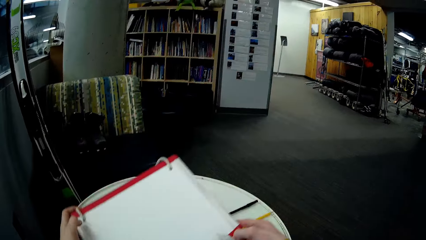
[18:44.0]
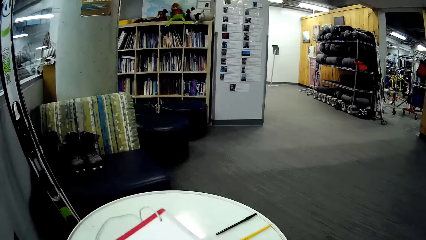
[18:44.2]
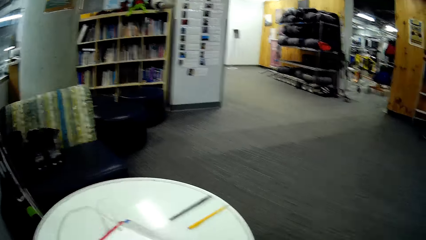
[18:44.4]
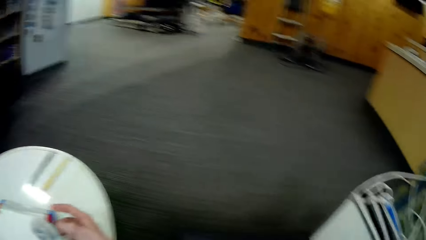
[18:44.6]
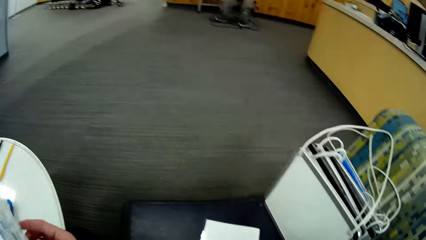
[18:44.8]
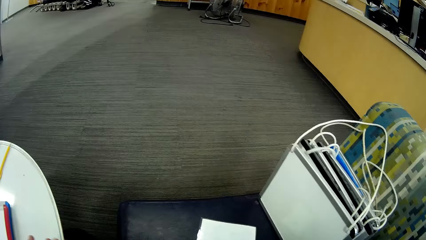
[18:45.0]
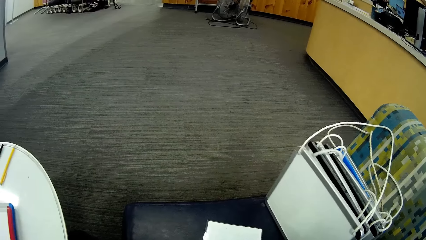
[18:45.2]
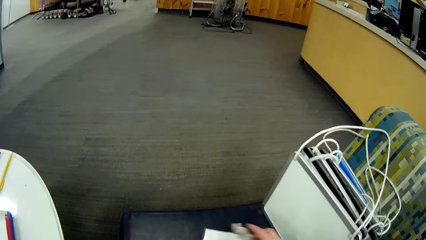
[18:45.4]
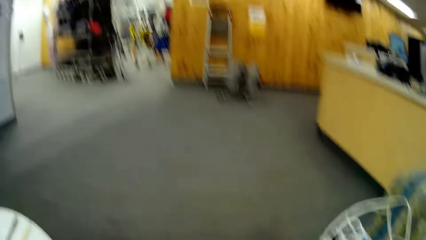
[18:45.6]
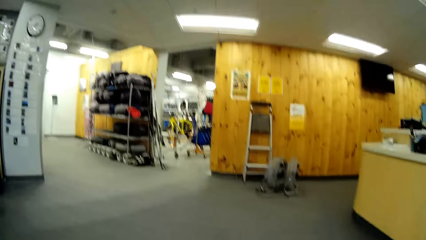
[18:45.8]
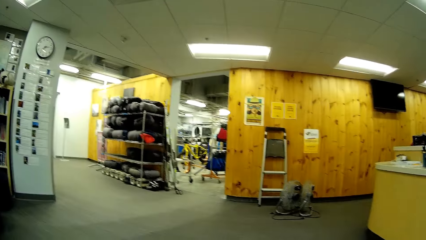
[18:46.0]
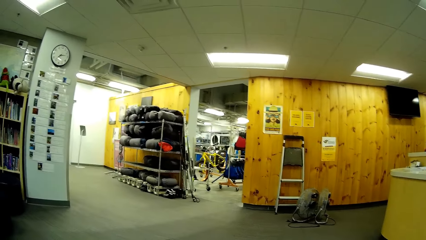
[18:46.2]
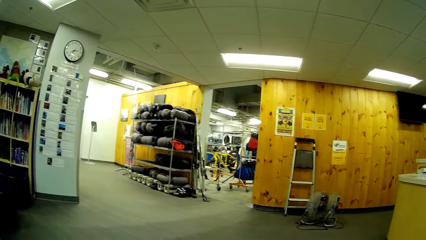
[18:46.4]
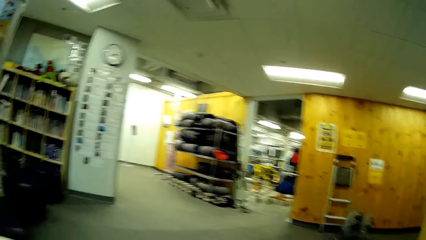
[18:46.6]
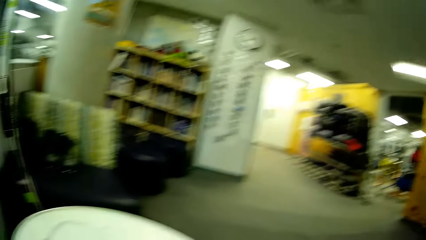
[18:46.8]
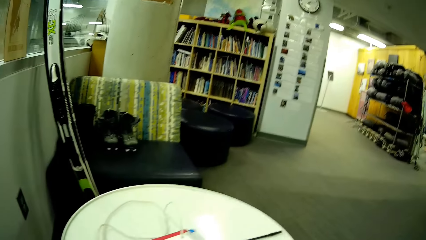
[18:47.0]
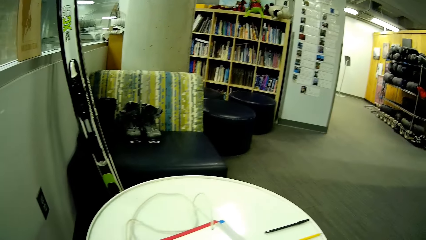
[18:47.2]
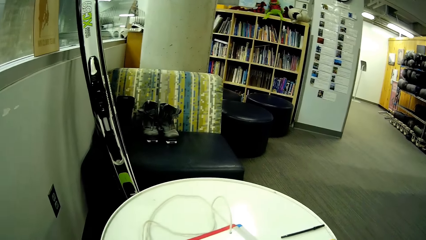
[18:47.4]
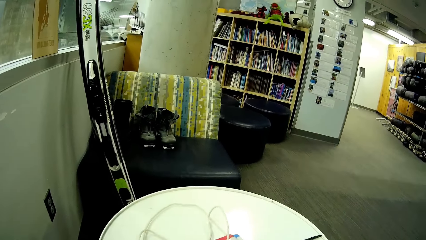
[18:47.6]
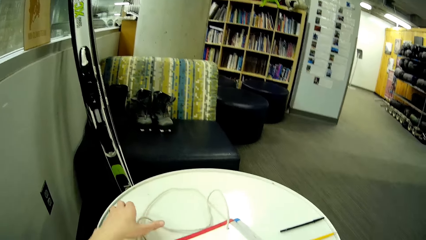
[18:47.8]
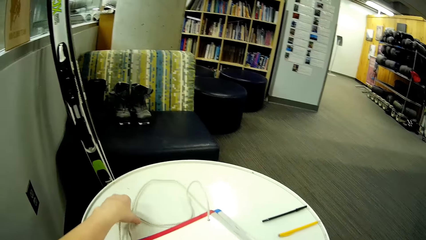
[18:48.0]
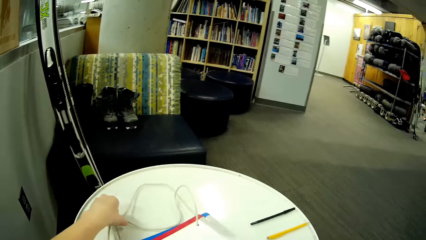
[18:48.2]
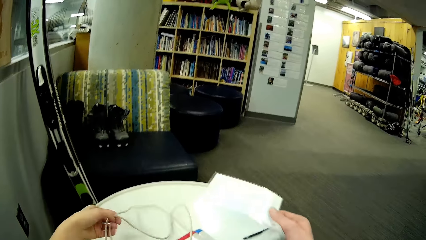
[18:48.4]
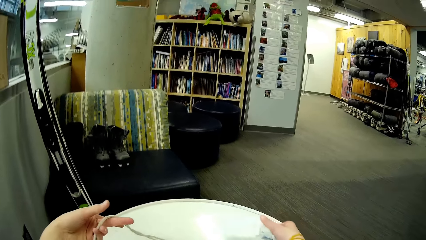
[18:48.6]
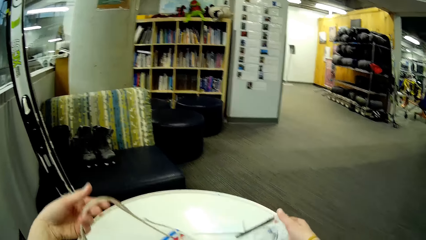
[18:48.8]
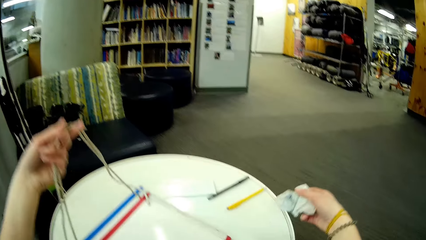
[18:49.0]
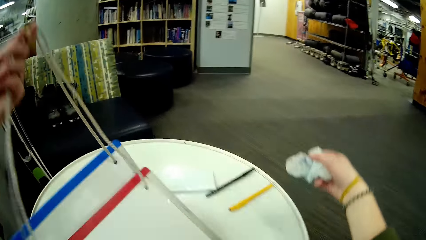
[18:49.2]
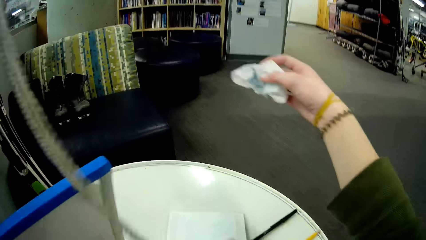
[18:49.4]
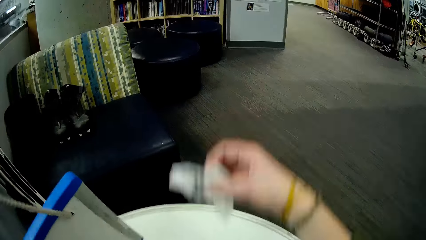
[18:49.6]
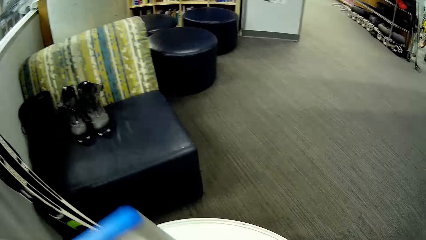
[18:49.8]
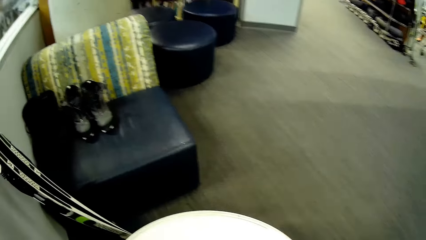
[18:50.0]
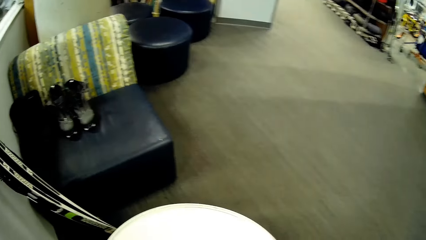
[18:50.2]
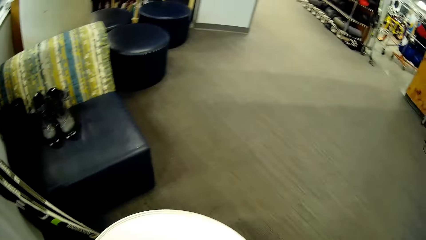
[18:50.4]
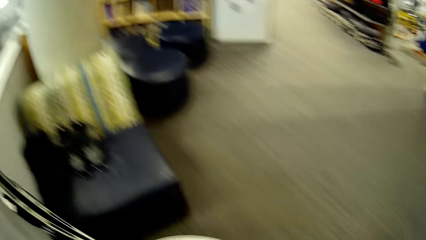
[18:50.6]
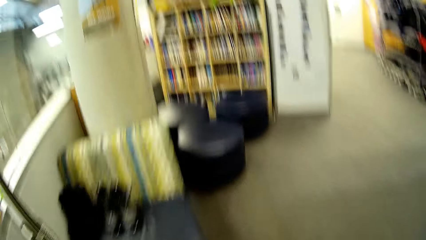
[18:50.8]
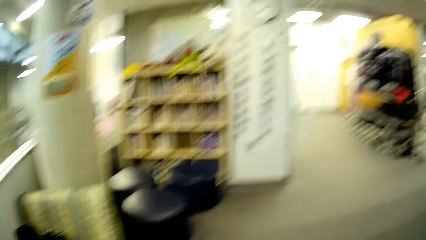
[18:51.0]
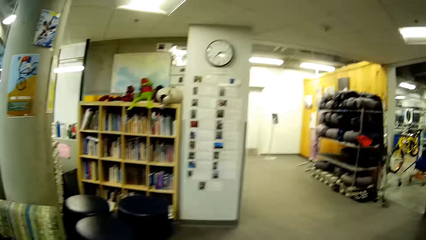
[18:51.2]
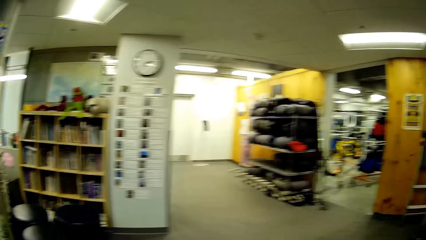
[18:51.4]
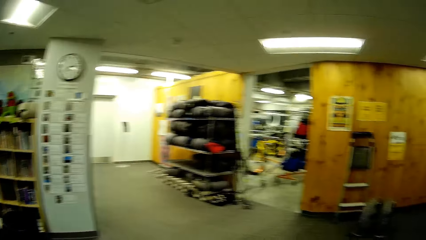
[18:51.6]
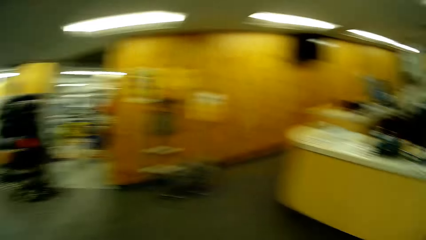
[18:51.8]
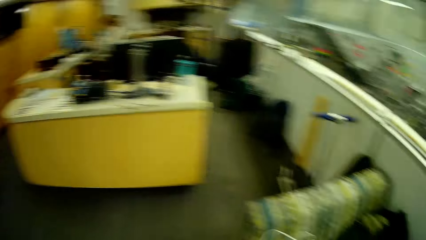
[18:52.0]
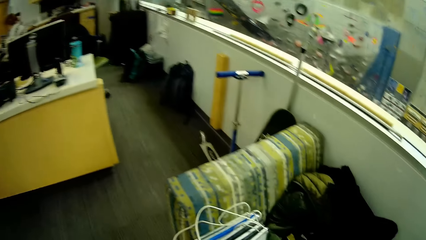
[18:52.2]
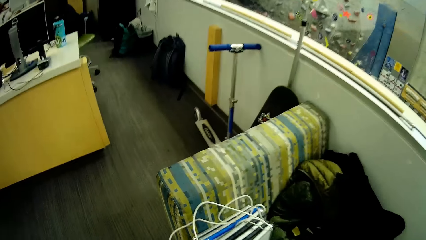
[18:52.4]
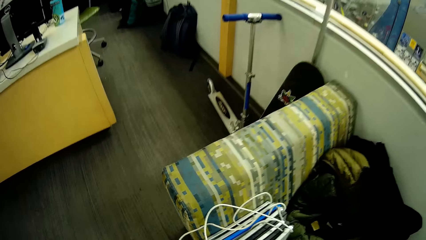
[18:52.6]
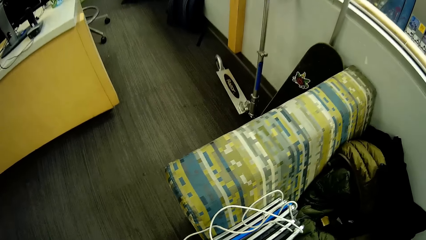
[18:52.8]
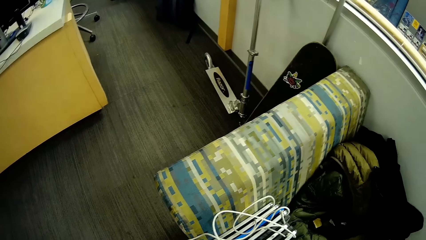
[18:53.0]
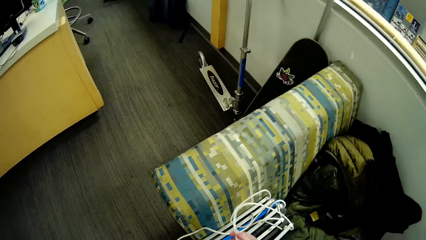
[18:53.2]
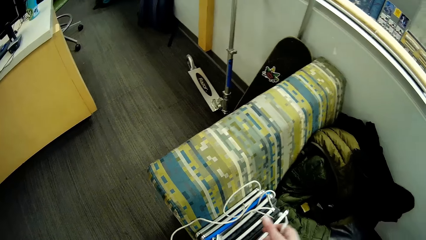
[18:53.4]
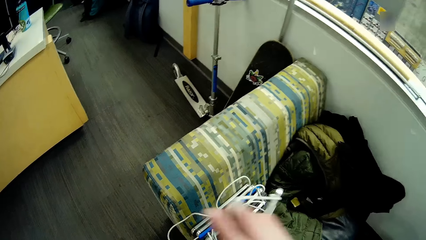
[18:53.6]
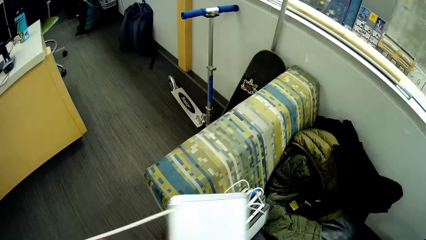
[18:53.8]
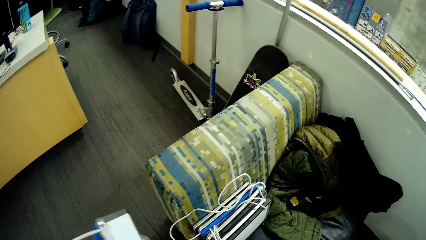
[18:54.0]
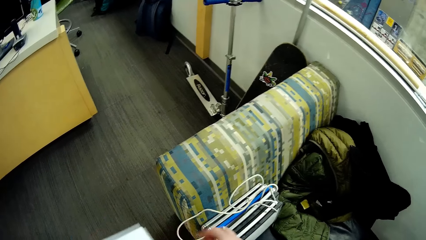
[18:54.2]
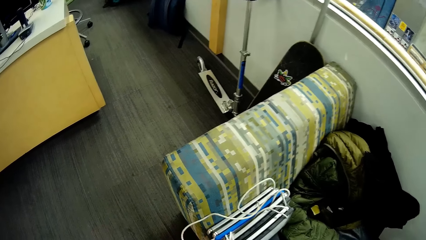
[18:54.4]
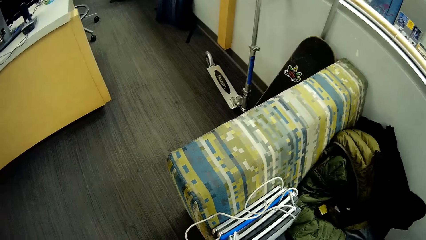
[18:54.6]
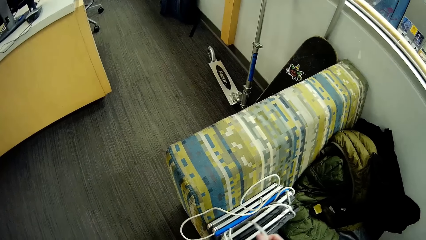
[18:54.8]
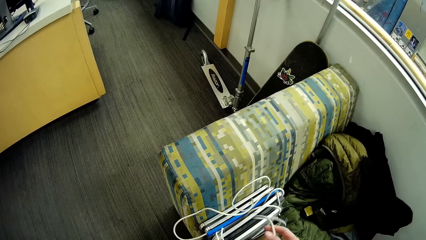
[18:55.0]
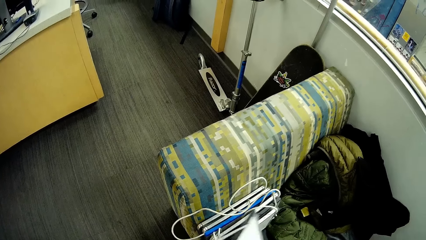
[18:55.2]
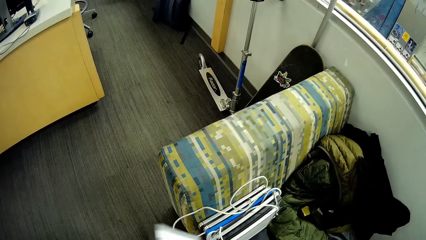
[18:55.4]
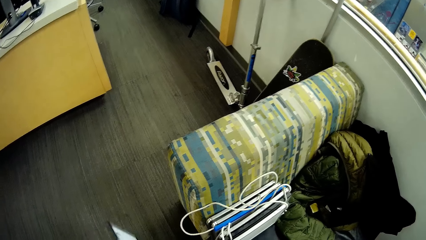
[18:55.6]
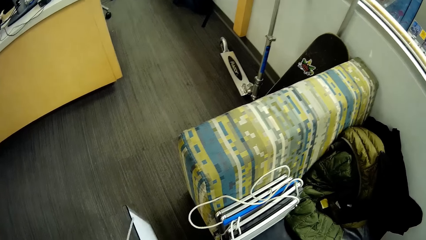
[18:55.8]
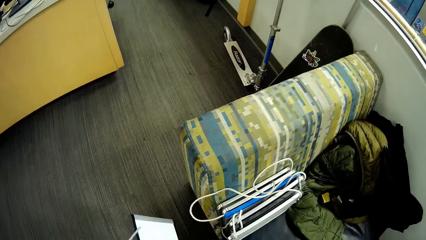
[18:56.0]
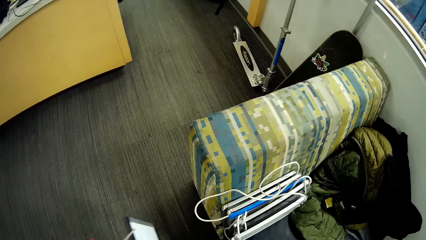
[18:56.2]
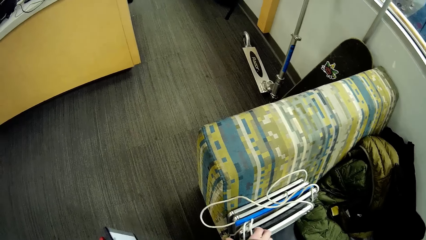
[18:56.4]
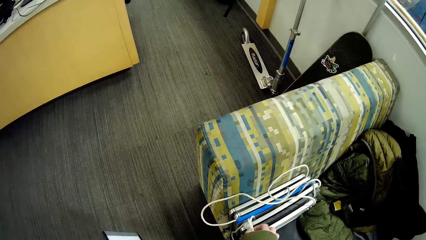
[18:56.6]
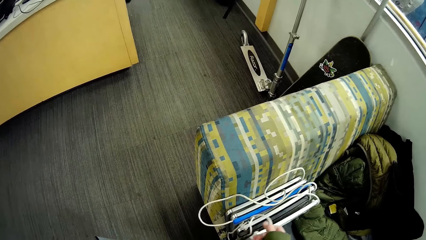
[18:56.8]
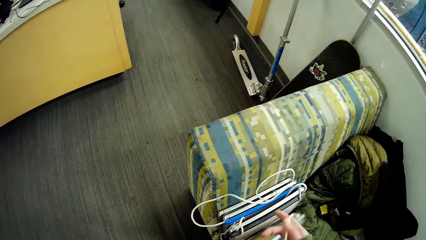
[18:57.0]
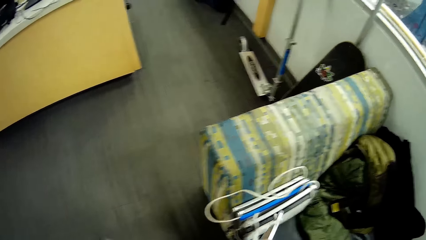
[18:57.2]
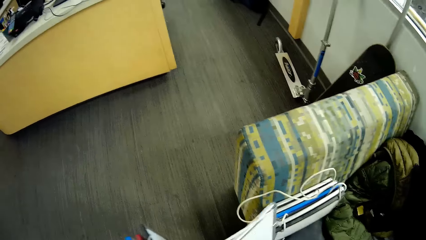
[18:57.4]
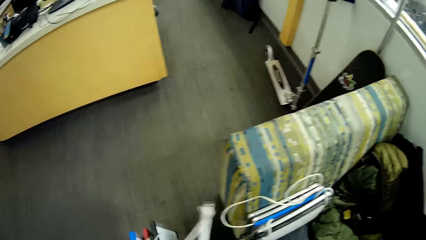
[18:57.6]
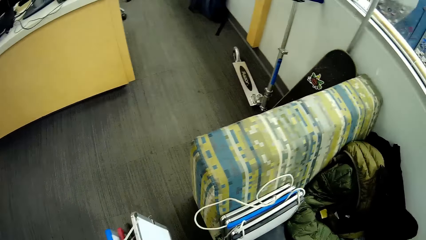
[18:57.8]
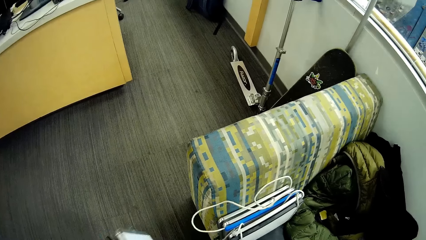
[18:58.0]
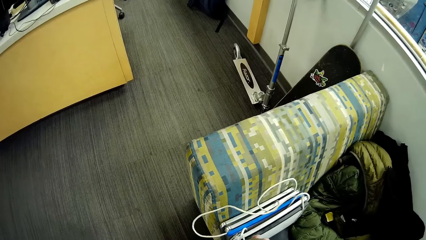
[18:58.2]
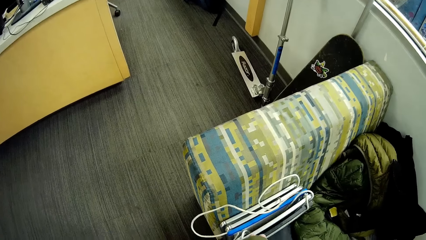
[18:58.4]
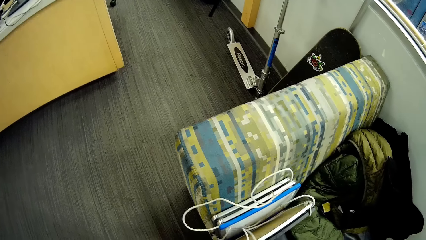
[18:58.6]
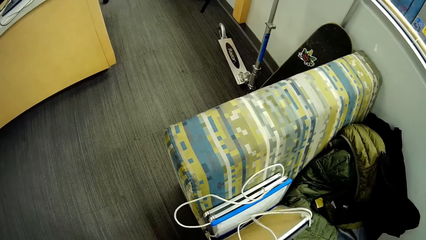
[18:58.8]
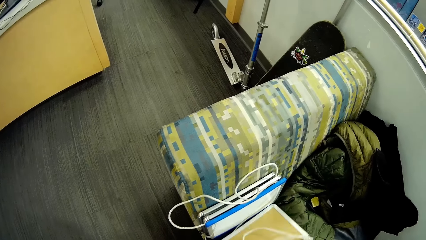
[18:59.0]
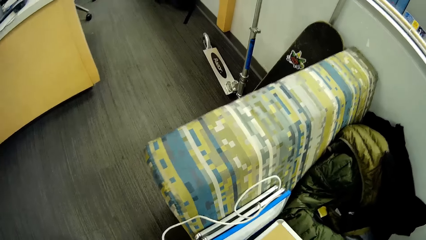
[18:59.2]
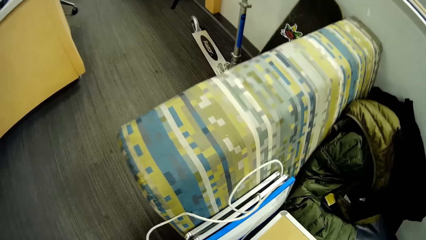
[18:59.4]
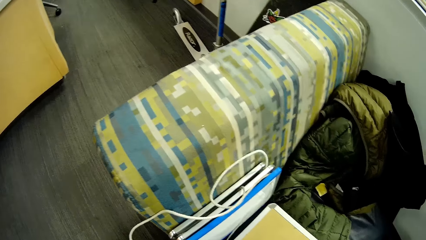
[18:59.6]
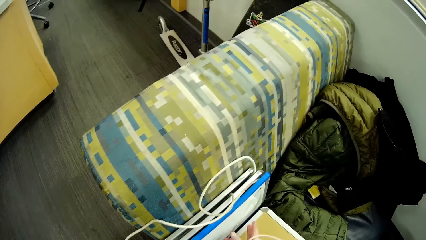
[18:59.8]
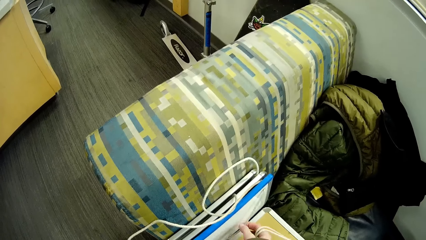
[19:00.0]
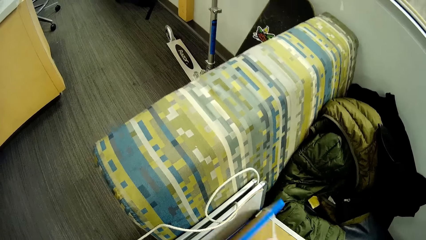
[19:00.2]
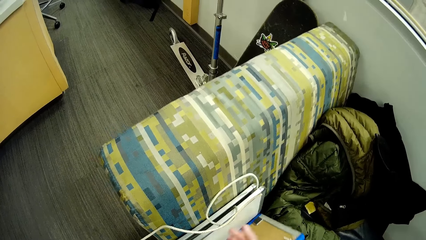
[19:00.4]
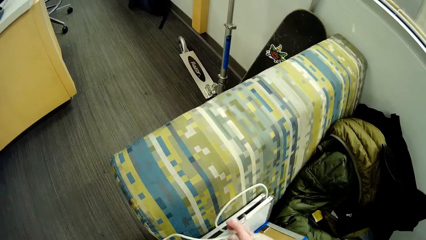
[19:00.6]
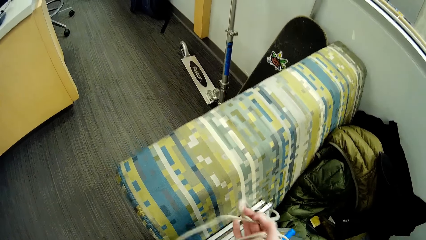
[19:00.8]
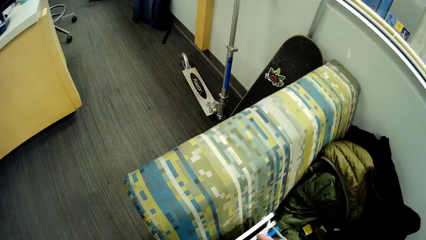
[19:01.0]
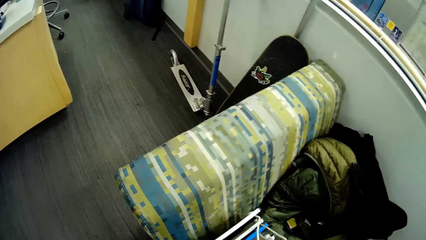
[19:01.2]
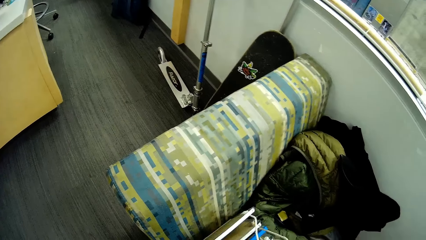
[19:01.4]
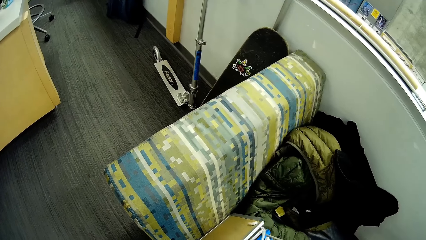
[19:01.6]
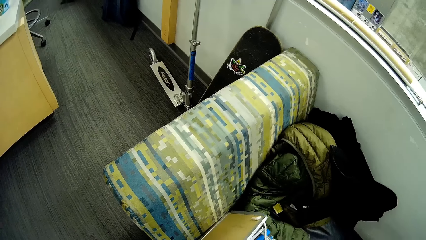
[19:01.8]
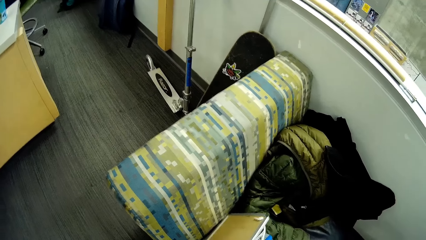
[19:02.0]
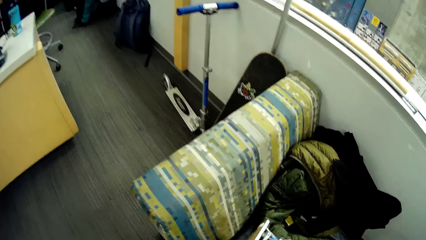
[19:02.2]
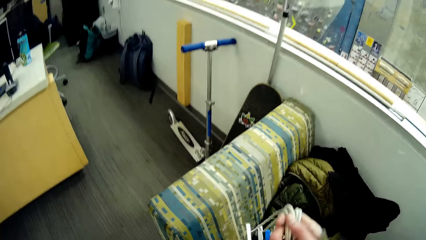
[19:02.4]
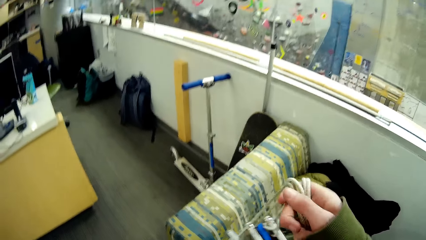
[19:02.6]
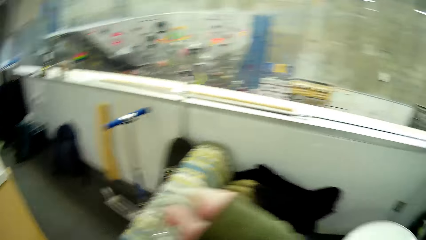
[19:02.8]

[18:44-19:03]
The camera wearer looks around. They lift a frame. They look around. They take tags. They pick up frames on the floor.
